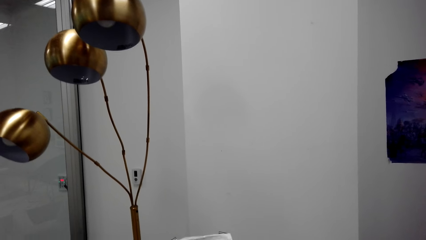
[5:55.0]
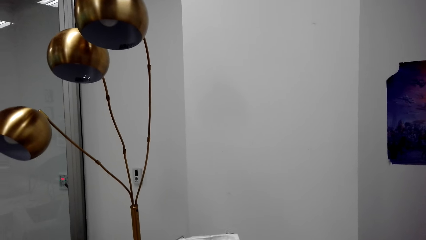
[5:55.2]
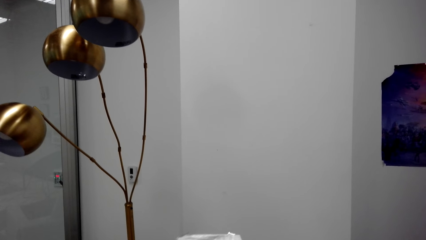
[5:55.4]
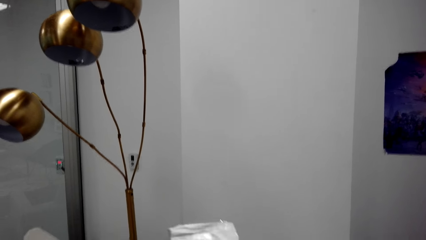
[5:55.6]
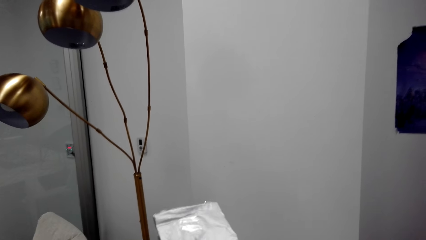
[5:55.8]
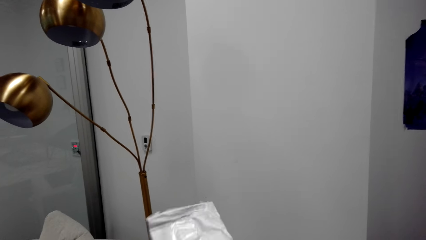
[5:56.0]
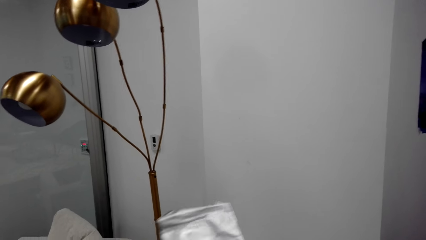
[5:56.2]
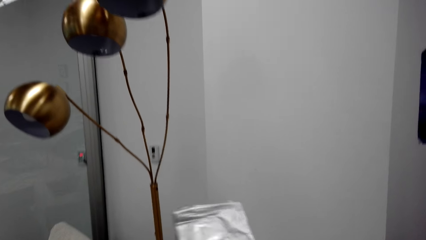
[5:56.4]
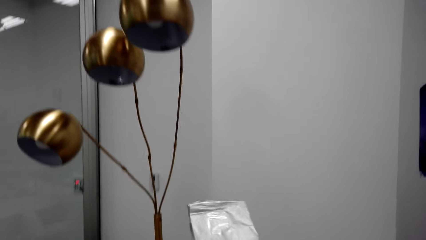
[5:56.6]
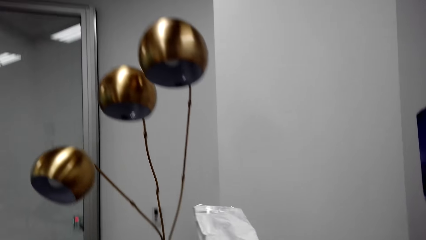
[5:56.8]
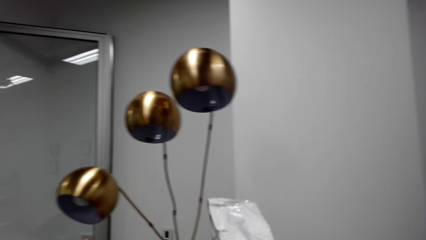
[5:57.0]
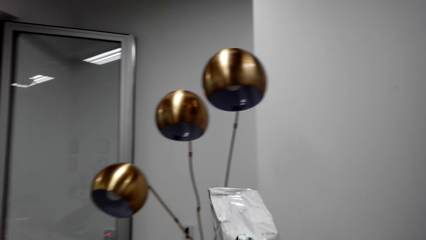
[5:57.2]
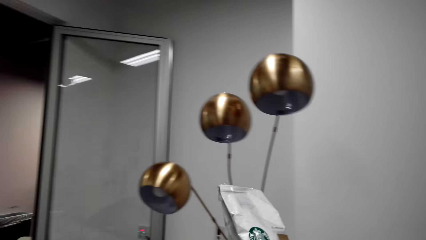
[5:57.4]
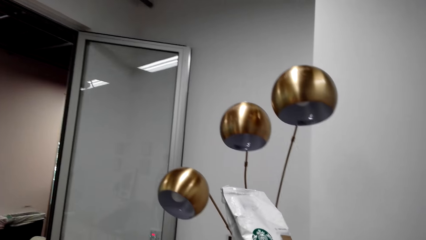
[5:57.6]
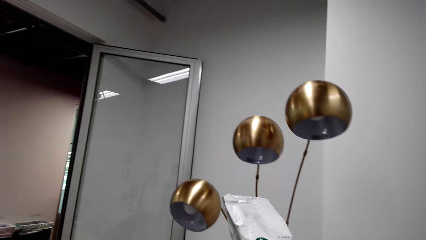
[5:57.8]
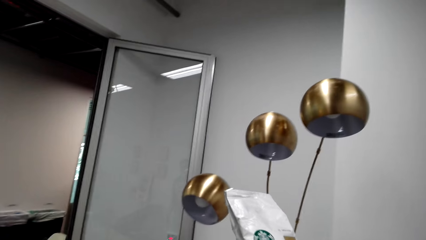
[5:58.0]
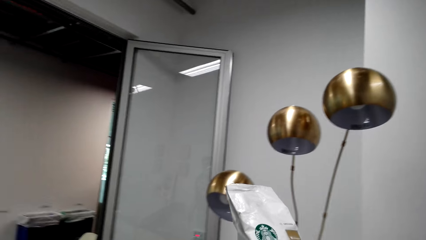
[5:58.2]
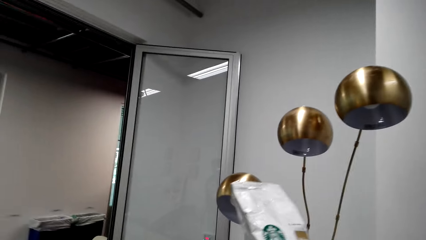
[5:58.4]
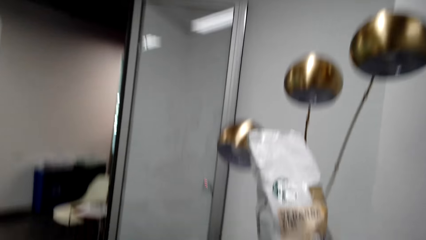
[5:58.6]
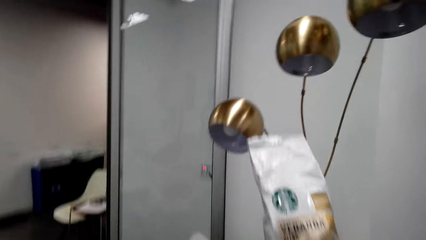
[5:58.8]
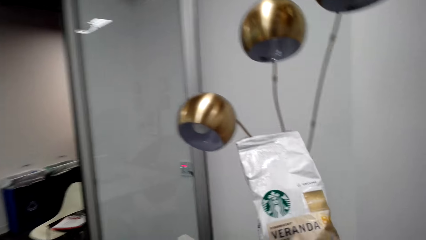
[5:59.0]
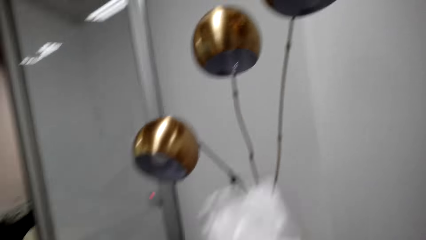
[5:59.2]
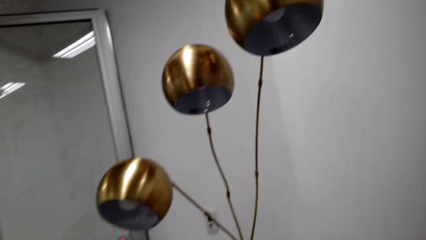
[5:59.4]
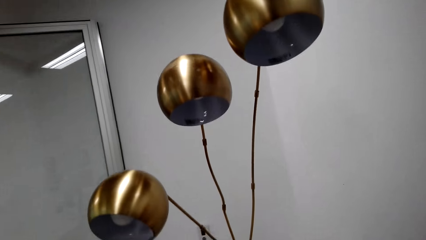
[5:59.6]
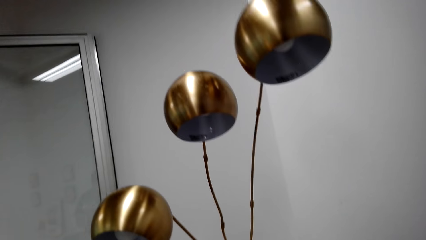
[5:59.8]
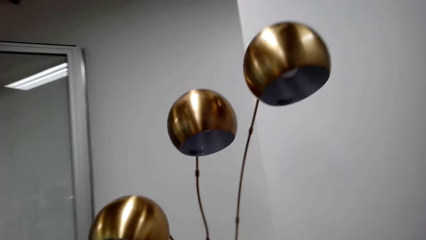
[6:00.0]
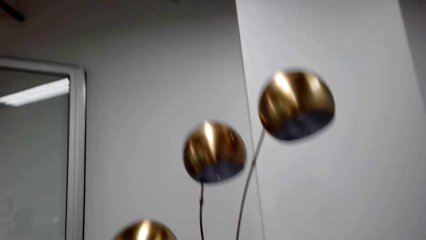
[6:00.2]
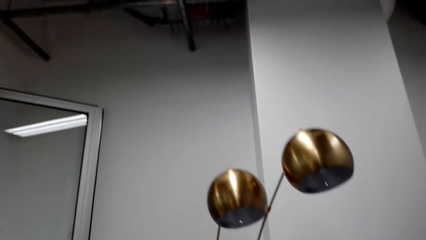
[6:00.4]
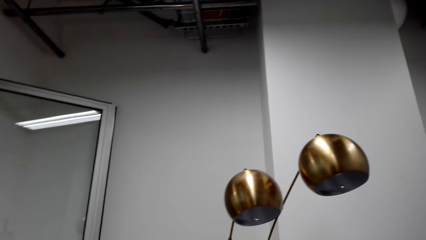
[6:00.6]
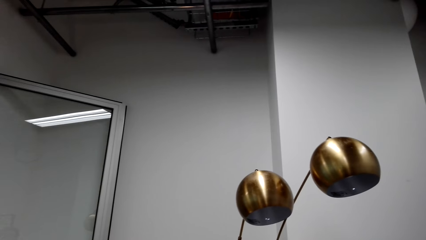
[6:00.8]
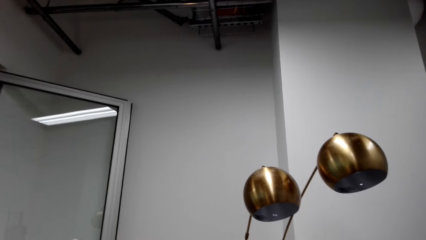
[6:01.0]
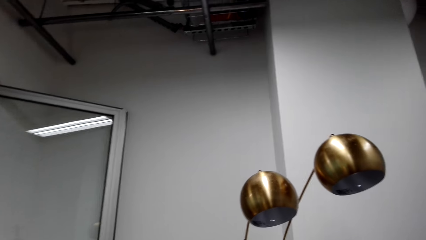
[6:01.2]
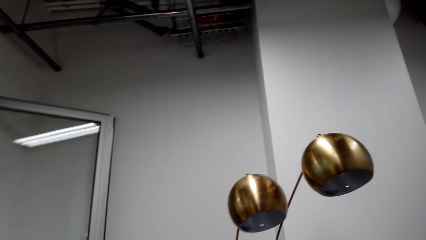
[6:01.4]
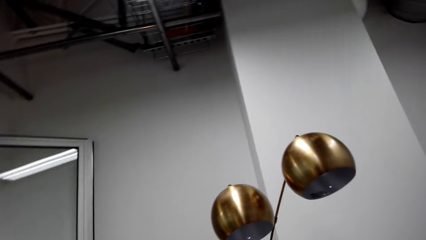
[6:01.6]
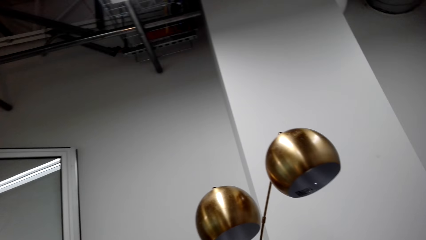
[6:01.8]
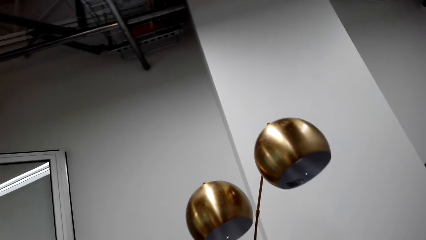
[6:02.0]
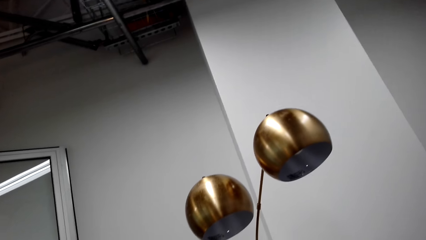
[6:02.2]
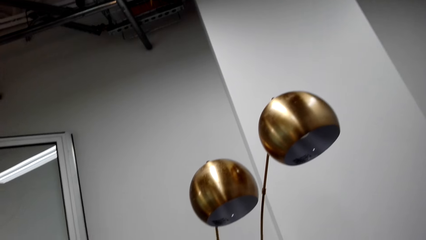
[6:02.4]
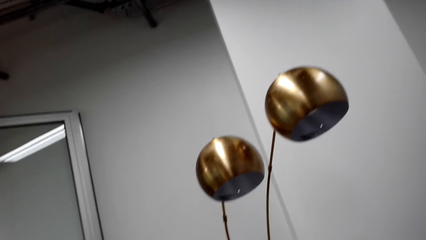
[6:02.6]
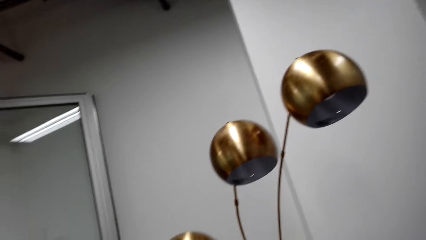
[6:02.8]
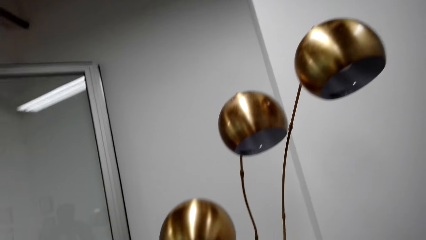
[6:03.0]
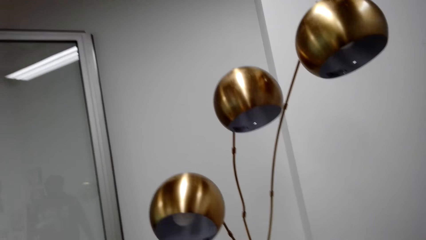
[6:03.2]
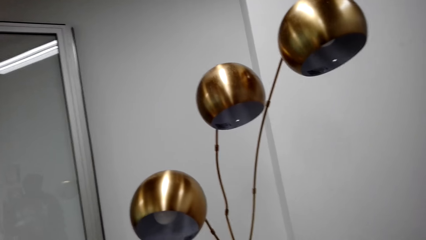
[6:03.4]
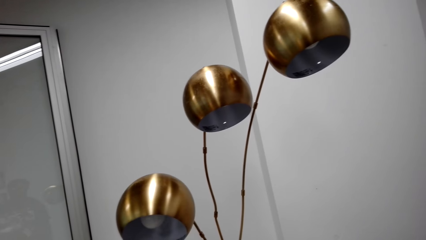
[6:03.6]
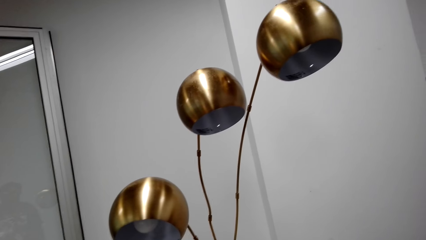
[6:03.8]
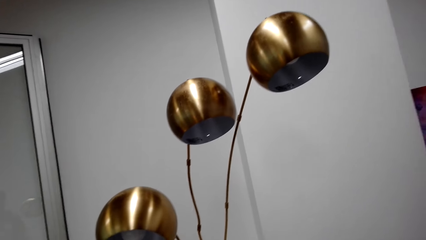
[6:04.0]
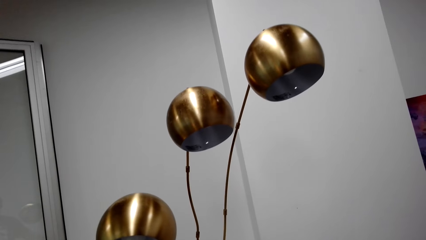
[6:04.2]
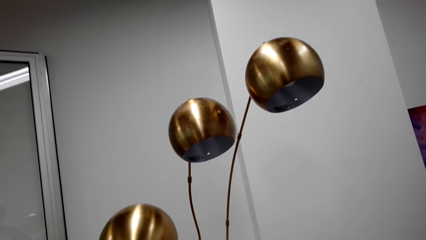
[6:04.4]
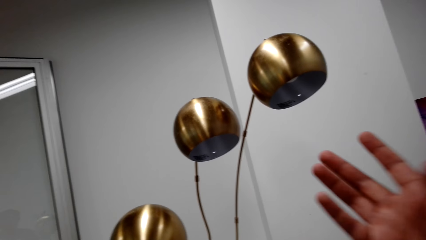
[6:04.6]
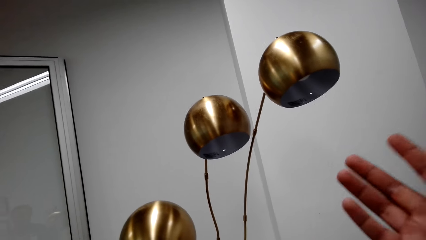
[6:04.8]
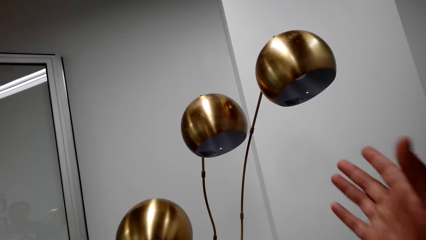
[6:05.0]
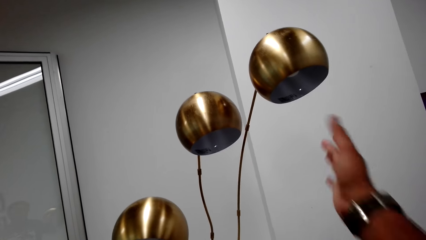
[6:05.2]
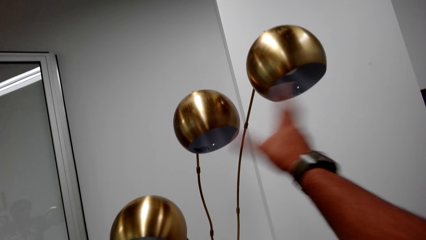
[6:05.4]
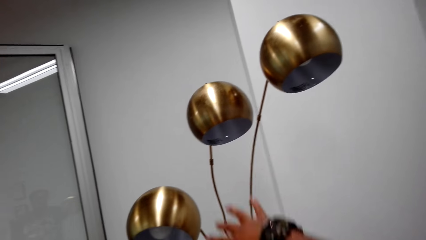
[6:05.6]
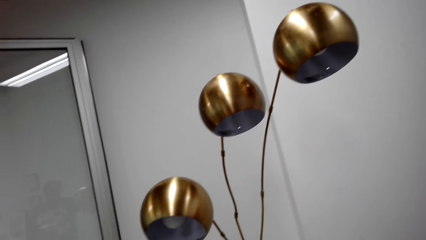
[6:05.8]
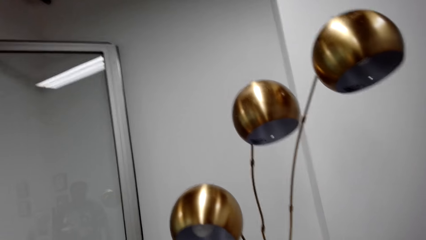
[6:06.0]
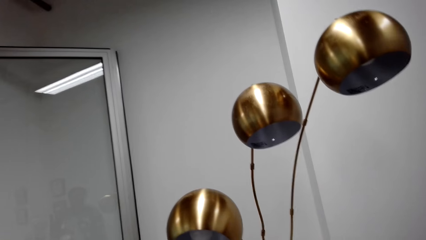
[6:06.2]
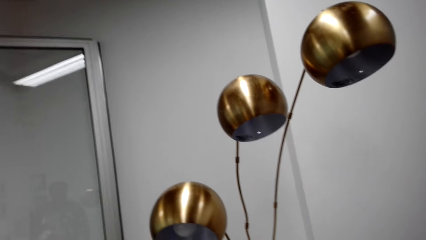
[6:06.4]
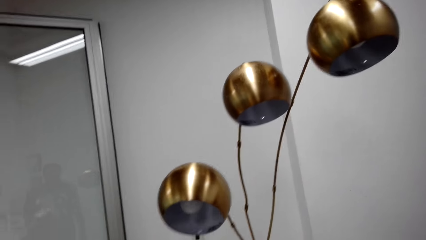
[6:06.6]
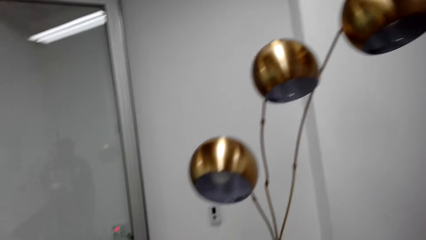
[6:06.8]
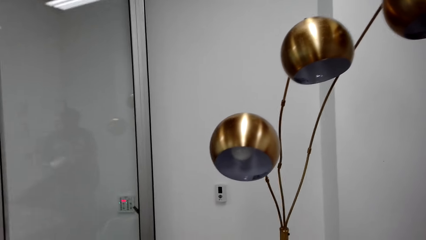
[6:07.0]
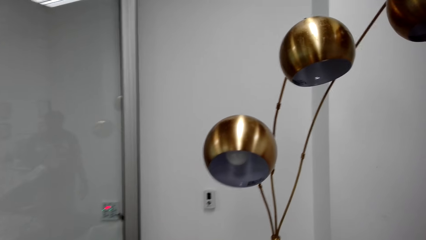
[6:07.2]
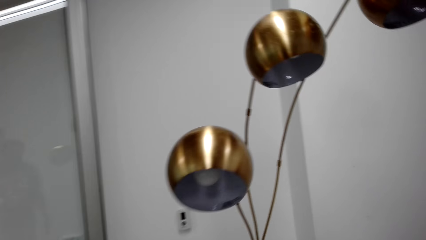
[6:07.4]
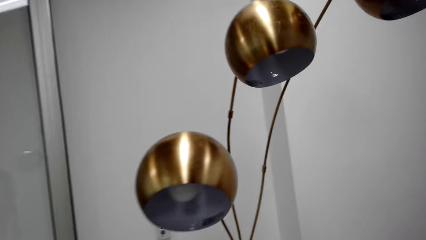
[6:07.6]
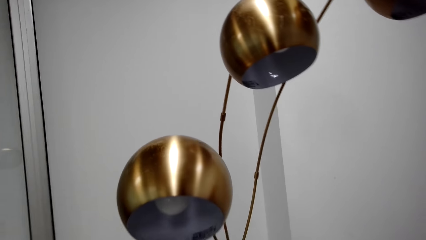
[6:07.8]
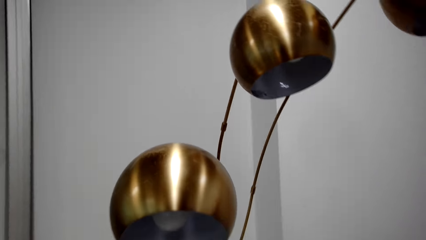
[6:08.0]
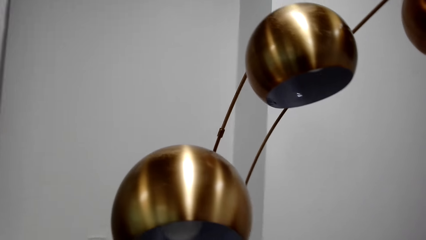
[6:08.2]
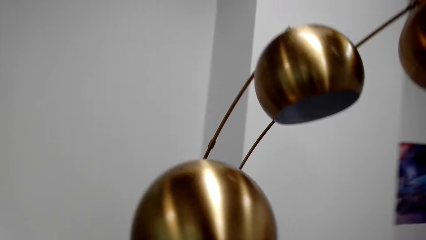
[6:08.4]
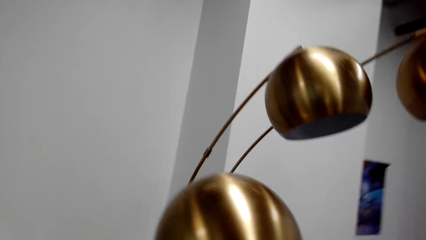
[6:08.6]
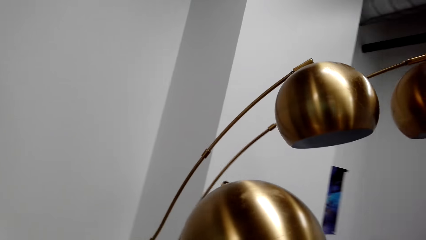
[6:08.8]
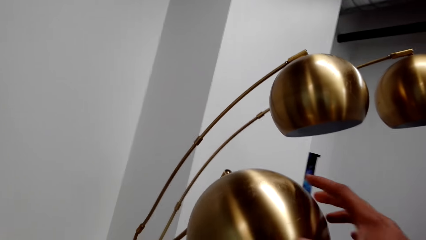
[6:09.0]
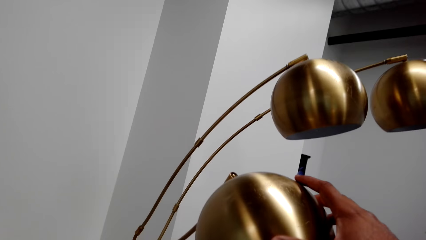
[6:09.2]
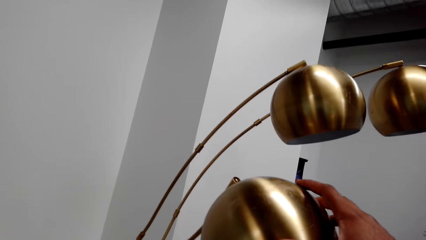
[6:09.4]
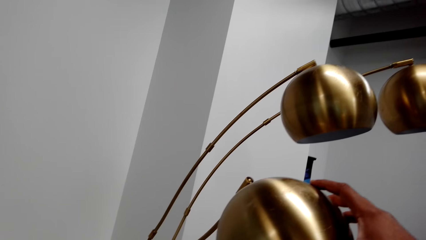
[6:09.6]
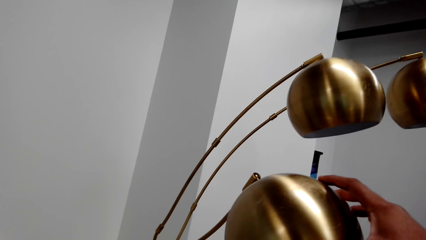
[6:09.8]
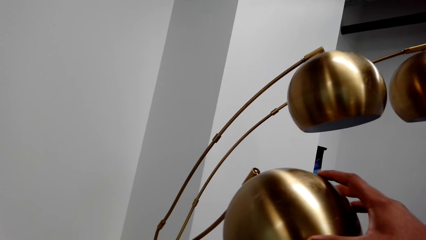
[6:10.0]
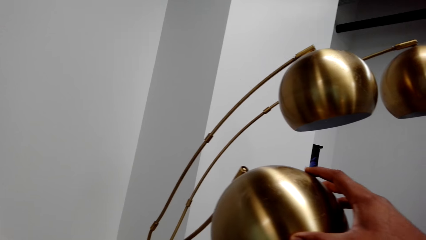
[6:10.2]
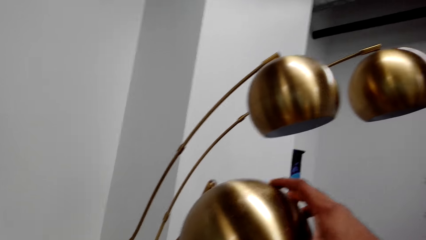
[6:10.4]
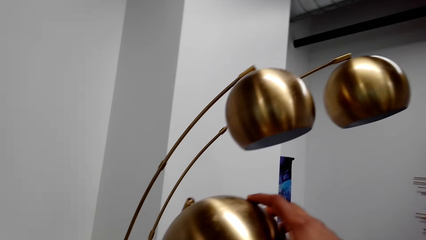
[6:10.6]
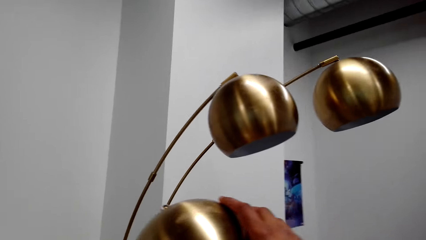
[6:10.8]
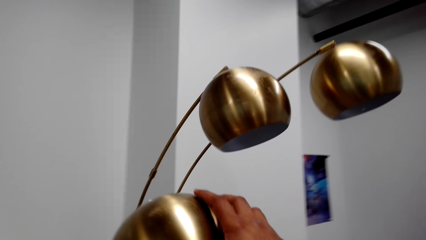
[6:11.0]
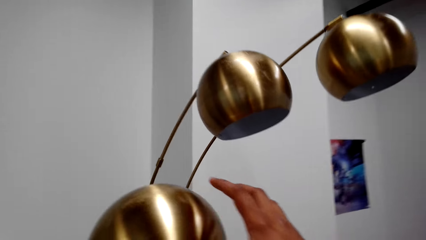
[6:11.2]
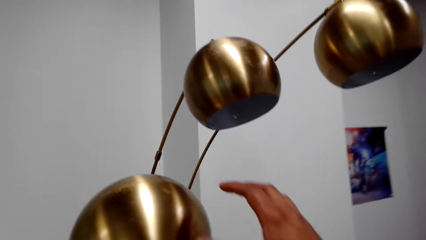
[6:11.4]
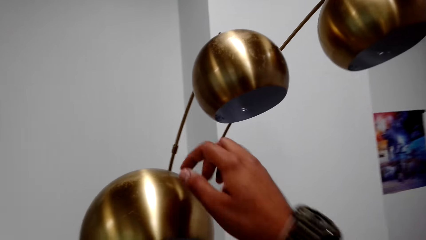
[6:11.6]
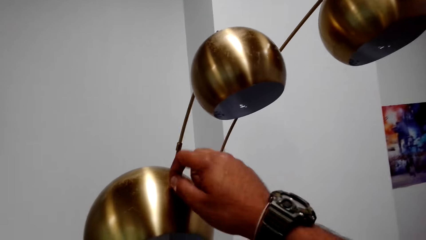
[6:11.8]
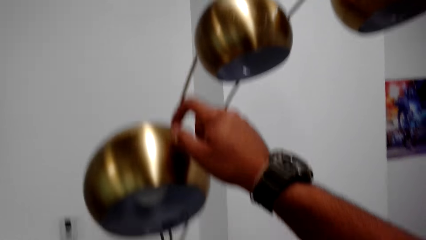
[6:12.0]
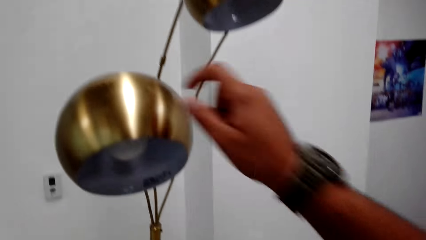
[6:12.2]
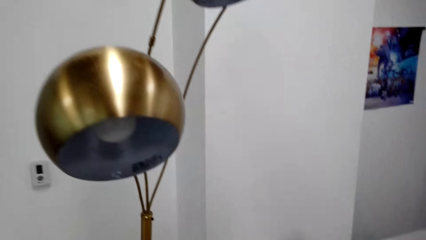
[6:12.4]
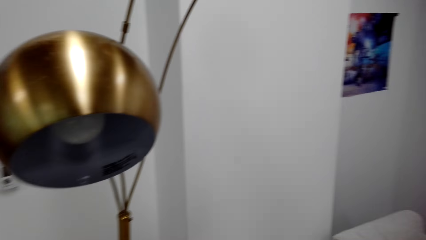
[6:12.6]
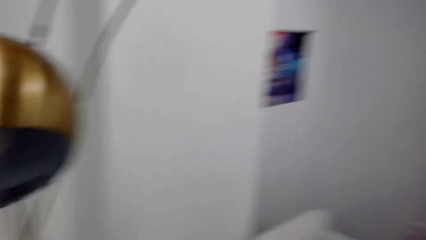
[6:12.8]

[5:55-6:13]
The camera wearer looks at the lights. They talk with a lady and look around. They stretch the hand. They talk with the lady and move hands. They talk with the lady and look around. They talk with the lady and touch the lights. They hold the light cover.
